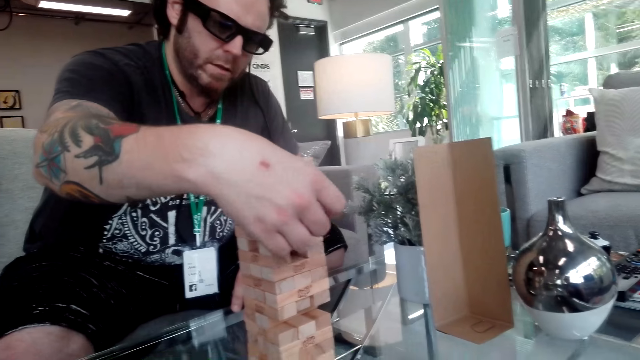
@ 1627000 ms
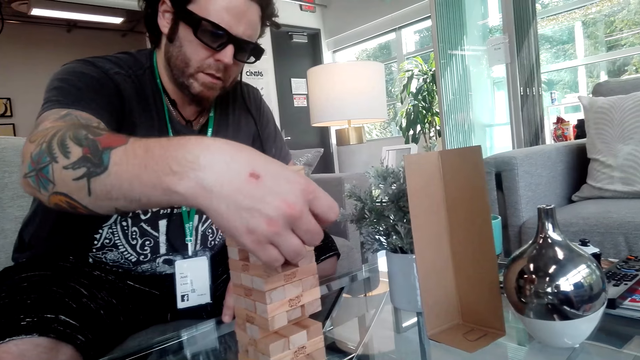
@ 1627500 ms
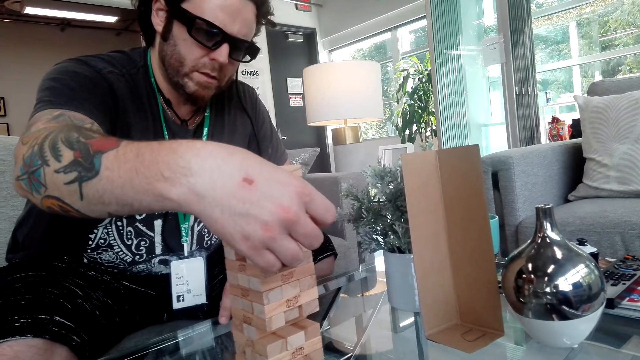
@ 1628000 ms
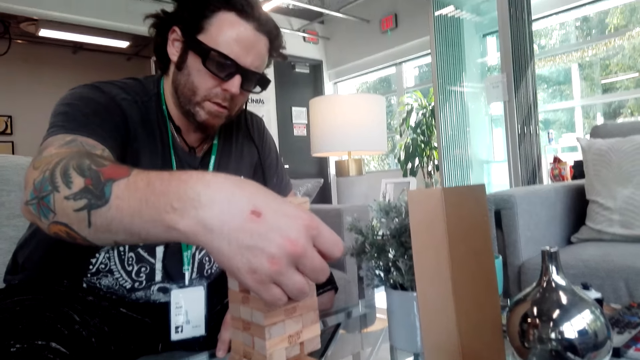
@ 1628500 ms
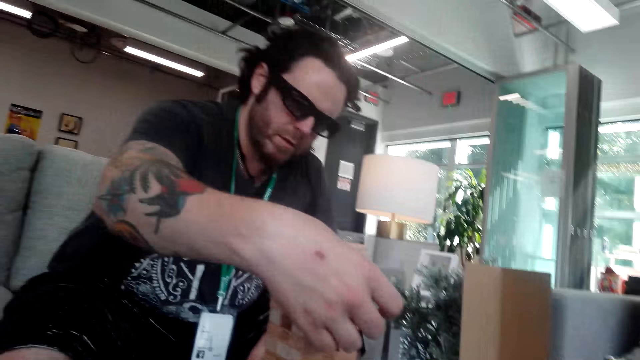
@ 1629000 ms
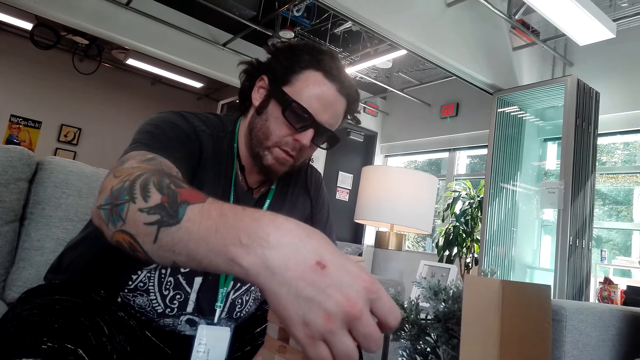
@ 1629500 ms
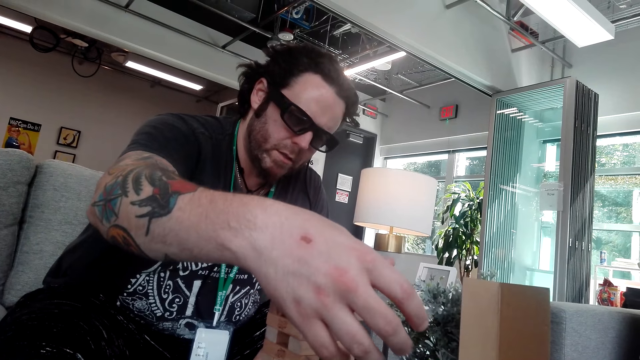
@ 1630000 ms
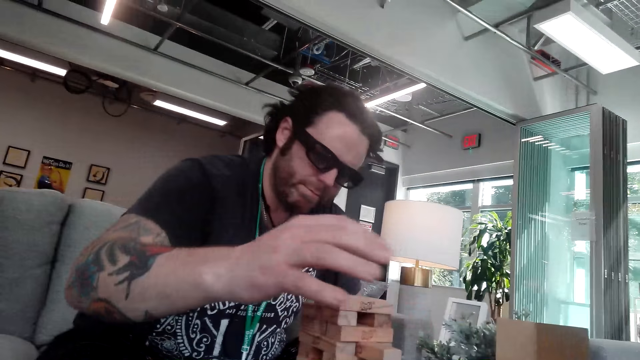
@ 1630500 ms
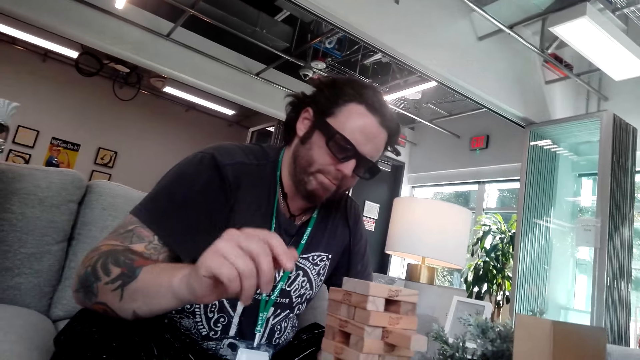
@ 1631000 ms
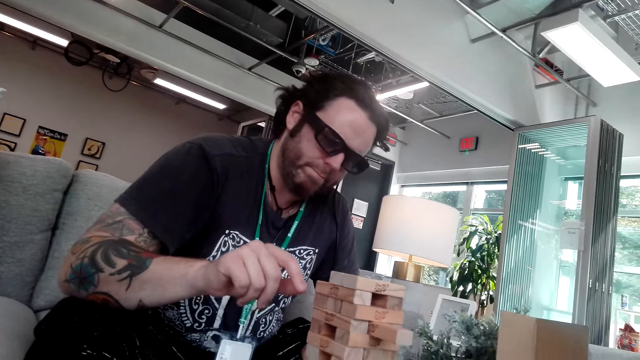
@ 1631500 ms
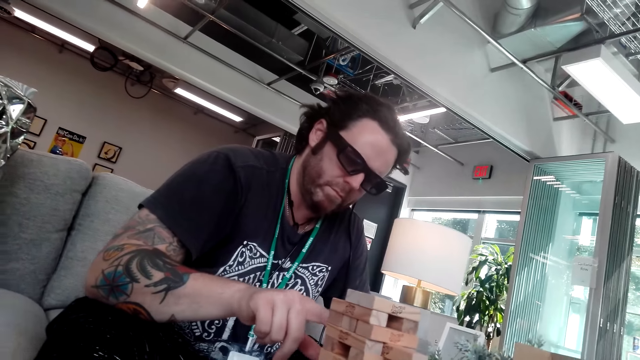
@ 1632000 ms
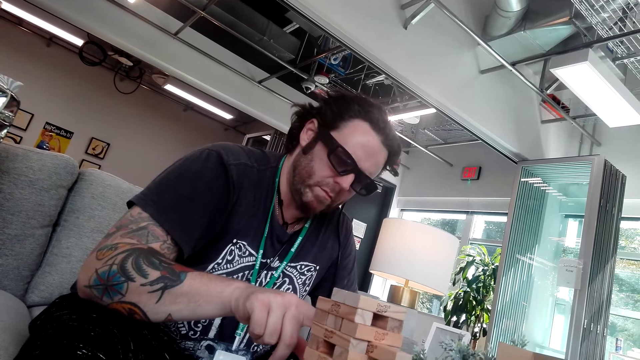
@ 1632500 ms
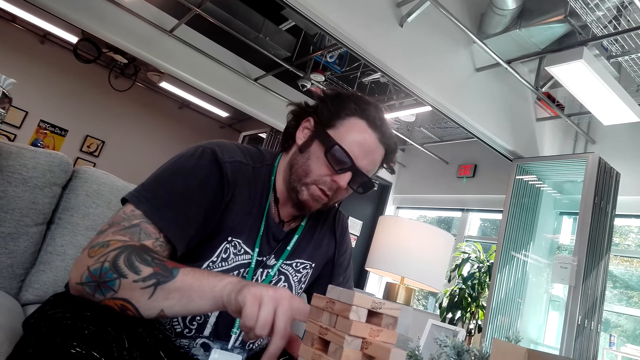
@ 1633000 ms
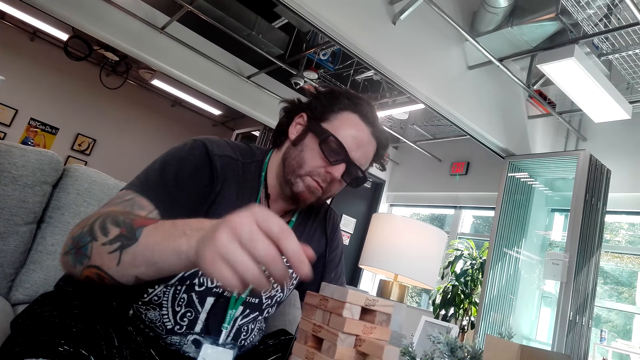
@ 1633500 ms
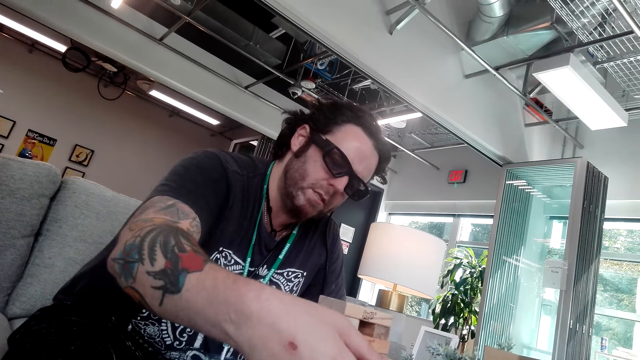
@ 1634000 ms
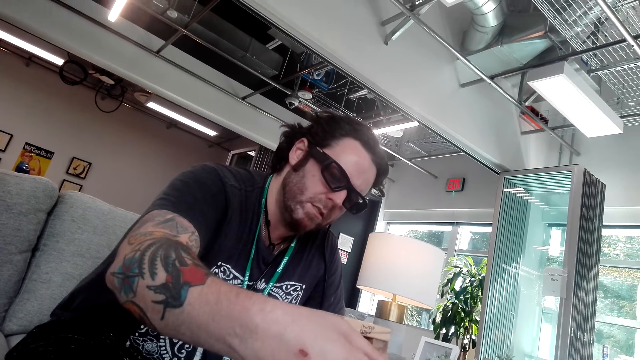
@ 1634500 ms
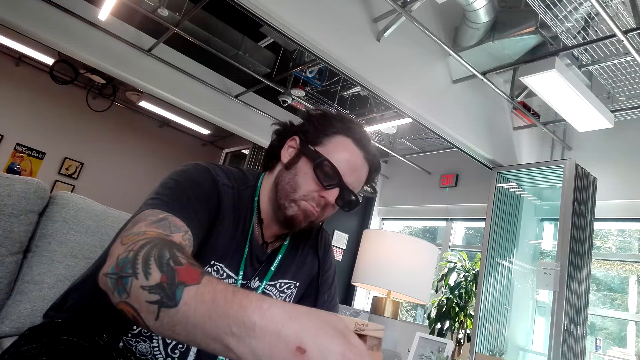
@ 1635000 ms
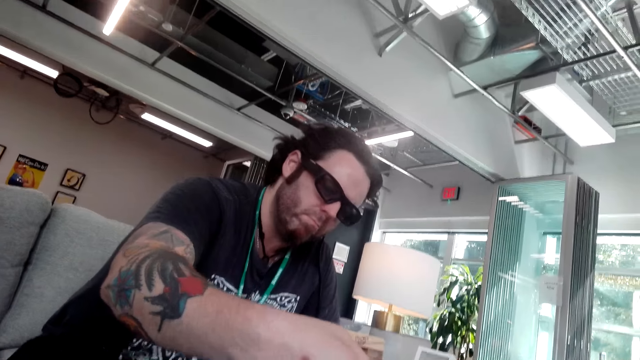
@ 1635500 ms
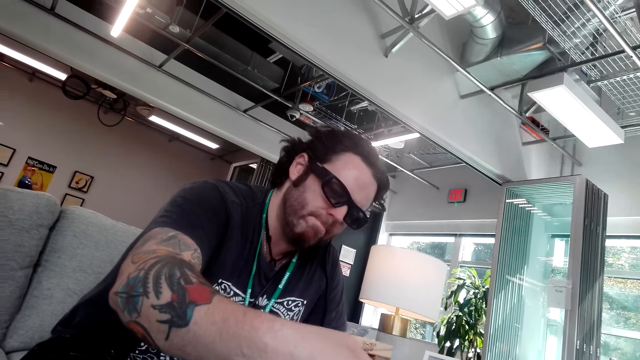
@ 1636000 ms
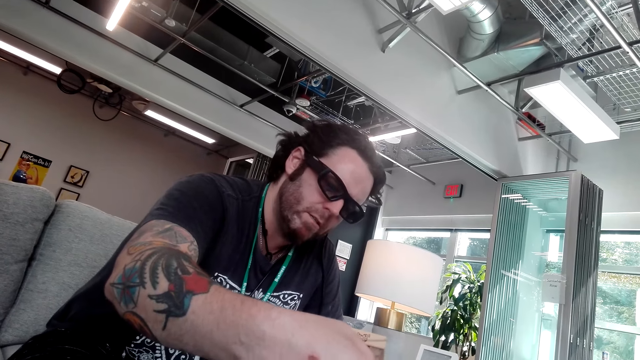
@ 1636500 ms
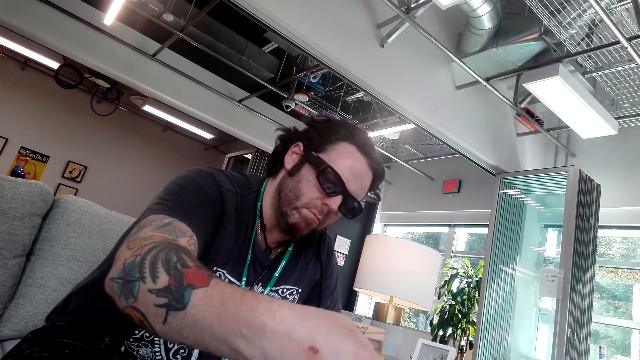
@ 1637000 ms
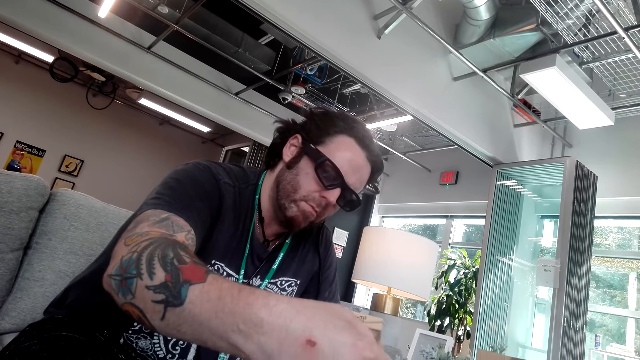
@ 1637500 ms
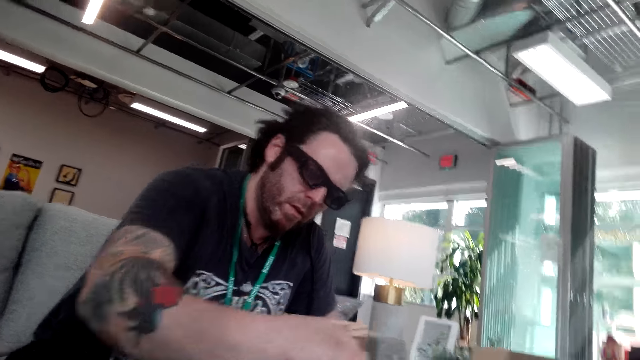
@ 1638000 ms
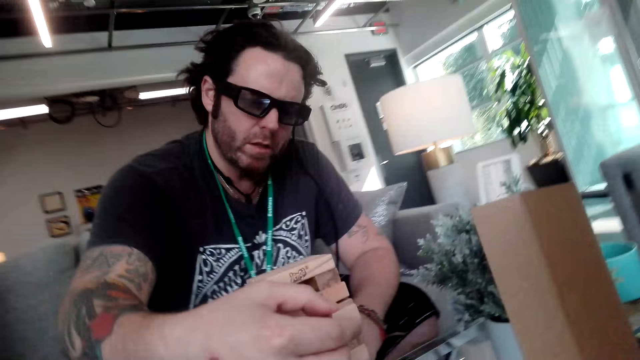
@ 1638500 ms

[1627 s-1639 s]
A man plays the game.

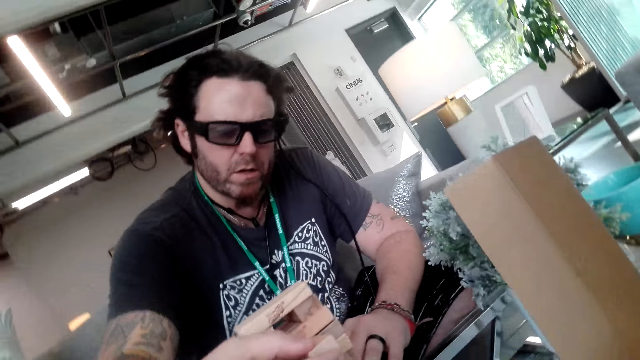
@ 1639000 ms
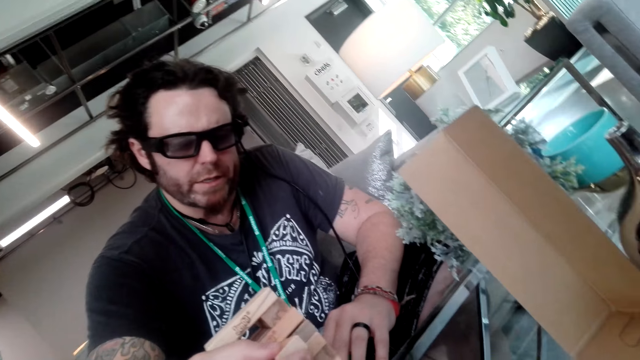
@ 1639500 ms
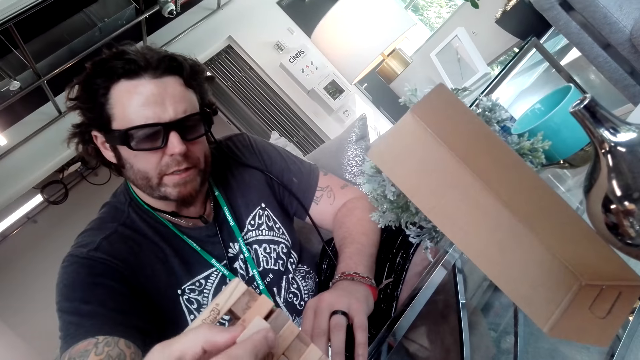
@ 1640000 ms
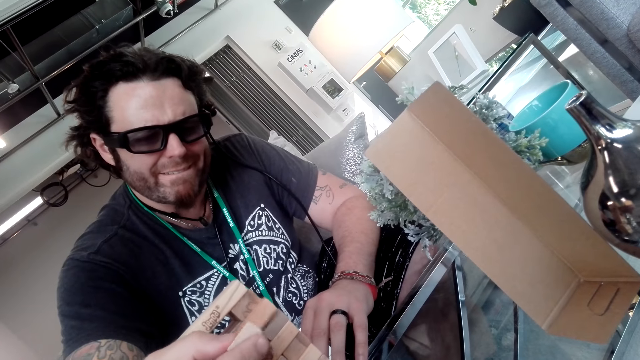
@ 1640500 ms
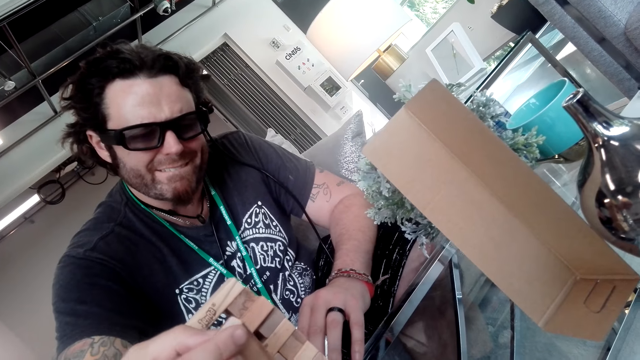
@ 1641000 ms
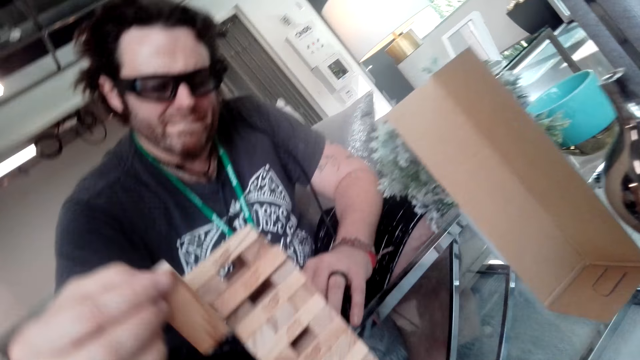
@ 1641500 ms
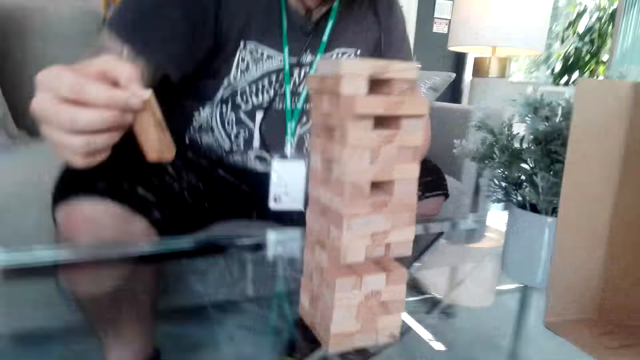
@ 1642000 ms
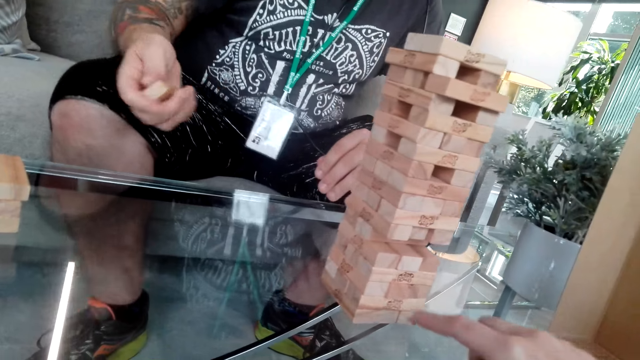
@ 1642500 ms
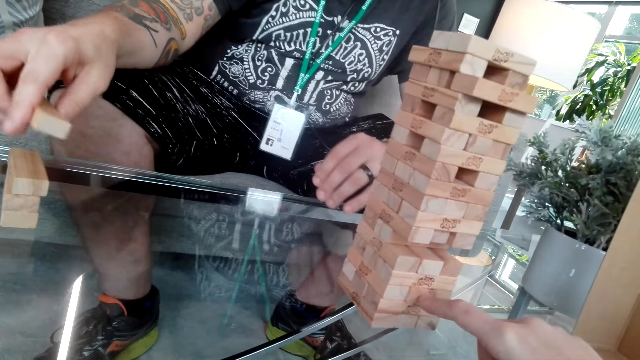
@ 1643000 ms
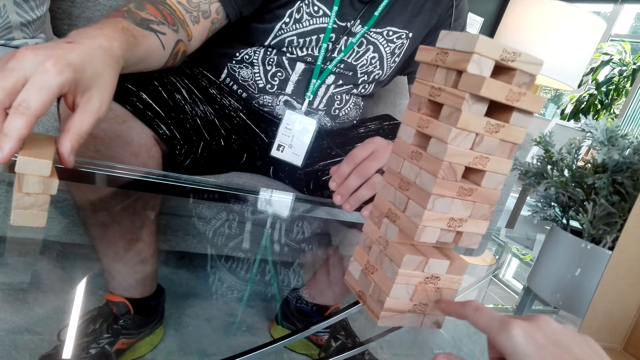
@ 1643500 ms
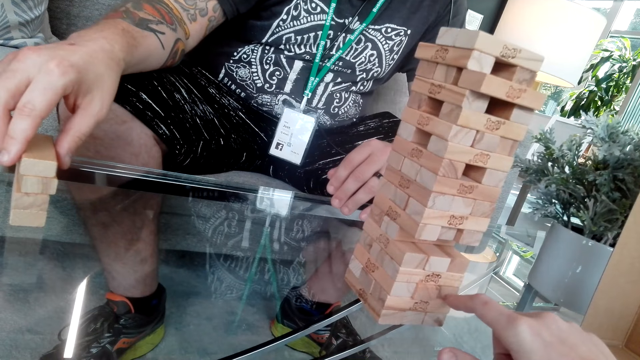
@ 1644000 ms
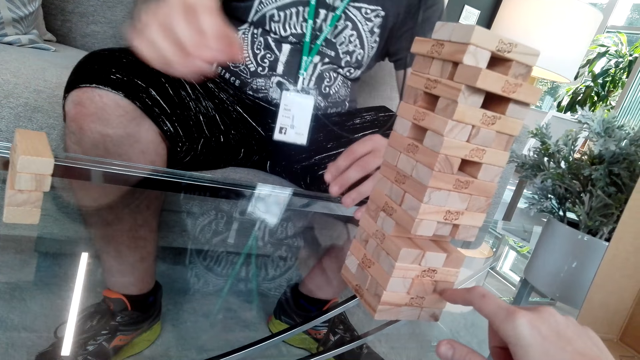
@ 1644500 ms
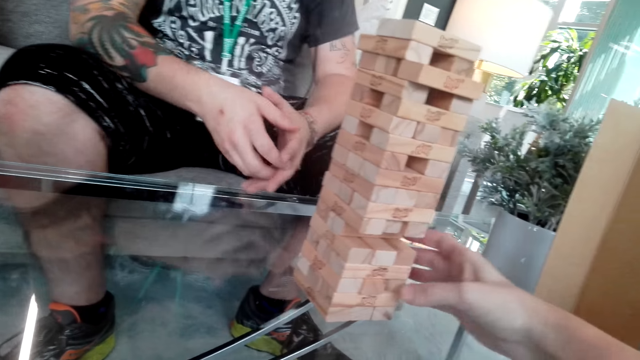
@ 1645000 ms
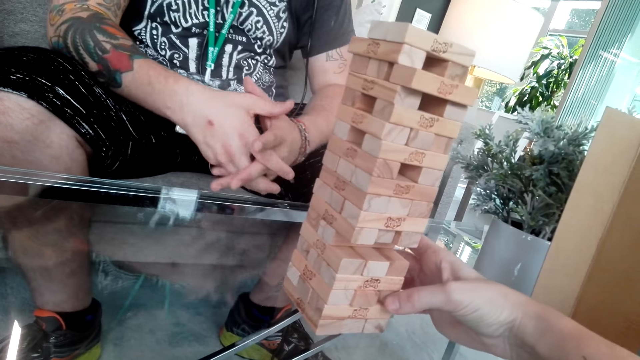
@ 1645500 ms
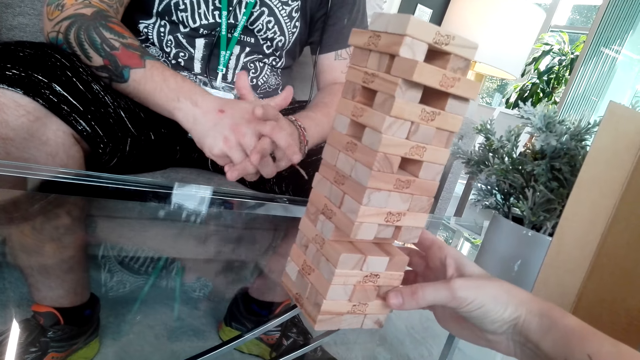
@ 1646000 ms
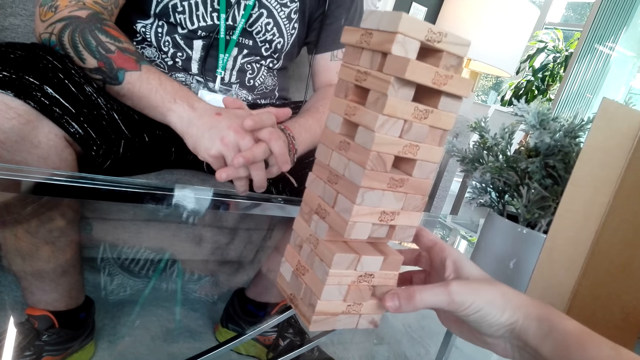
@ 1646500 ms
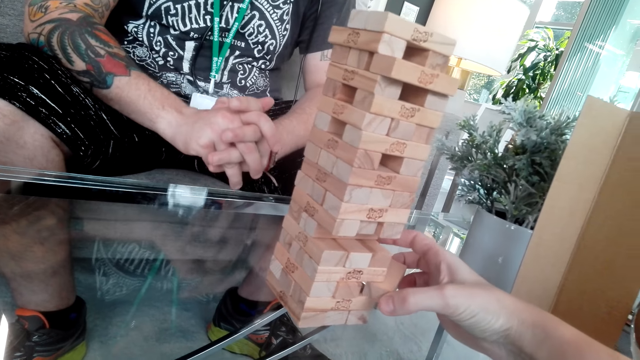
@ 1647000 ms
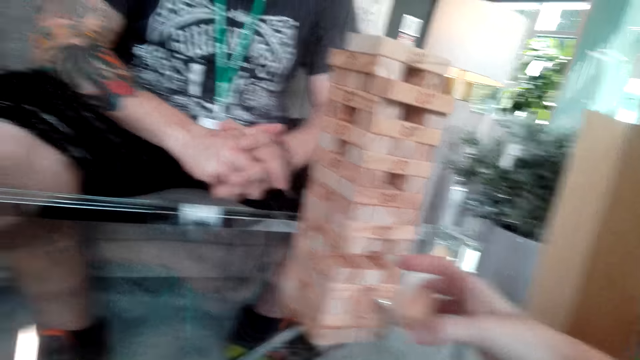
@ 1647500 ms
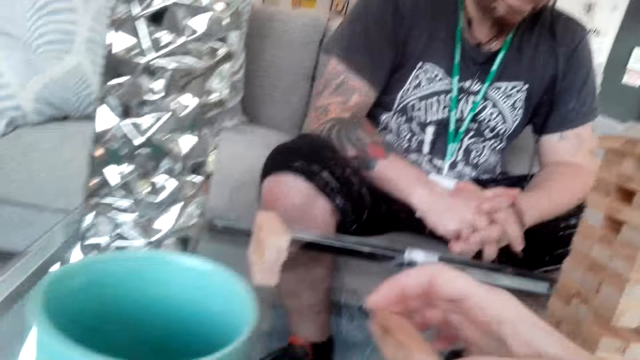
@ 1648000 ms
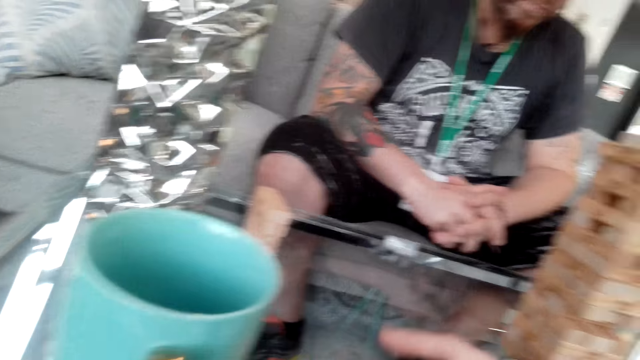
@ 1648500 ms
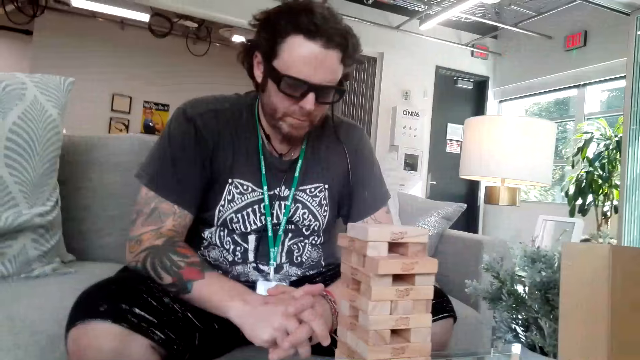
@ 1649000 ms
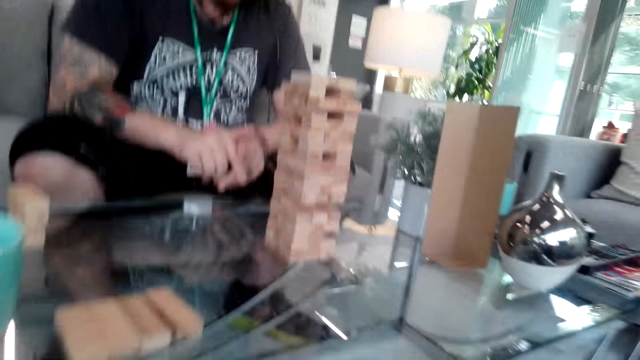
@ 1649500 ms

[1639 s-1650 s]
The camera wearer plays the Jenga game.
